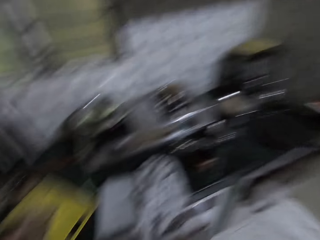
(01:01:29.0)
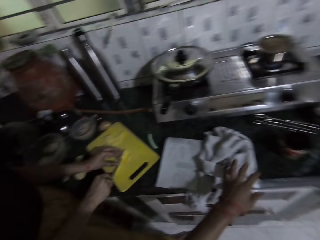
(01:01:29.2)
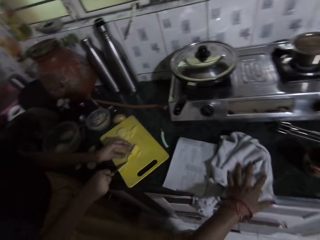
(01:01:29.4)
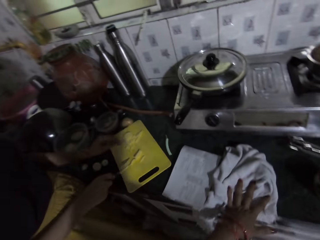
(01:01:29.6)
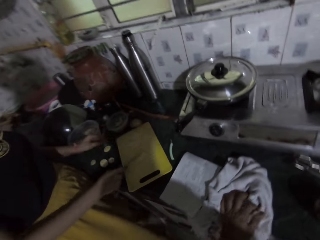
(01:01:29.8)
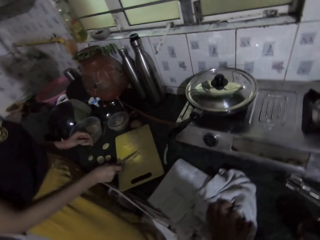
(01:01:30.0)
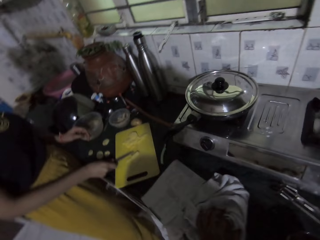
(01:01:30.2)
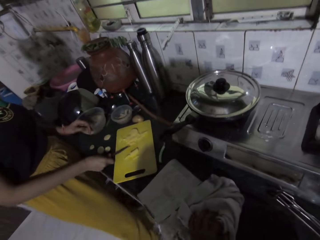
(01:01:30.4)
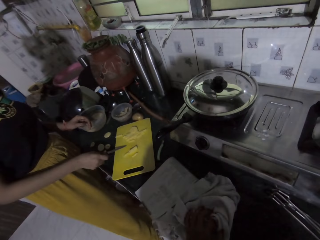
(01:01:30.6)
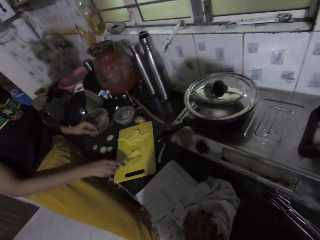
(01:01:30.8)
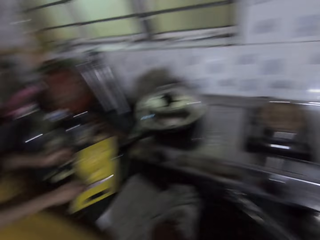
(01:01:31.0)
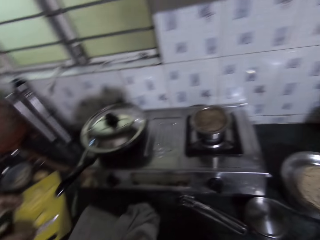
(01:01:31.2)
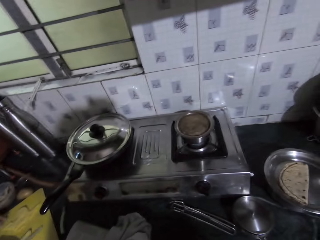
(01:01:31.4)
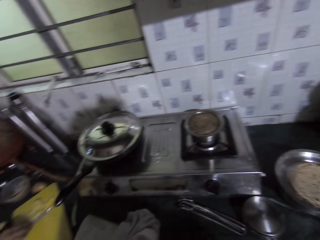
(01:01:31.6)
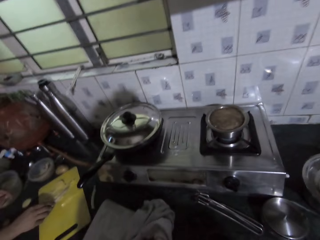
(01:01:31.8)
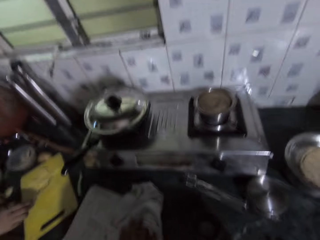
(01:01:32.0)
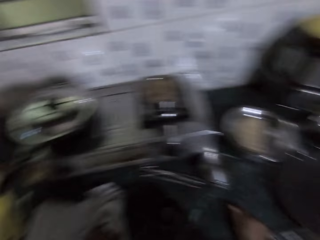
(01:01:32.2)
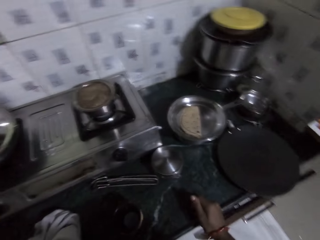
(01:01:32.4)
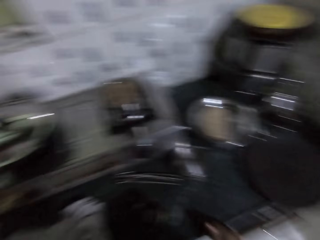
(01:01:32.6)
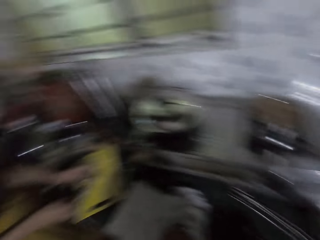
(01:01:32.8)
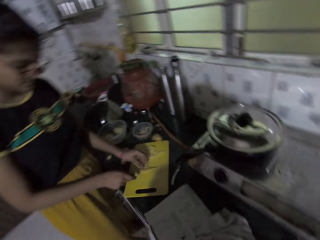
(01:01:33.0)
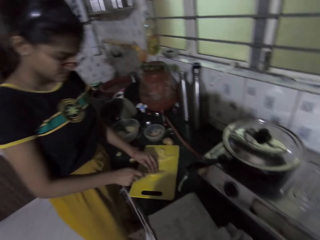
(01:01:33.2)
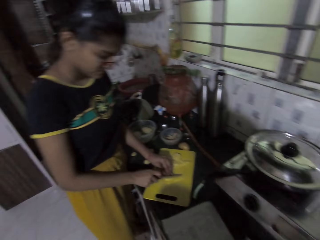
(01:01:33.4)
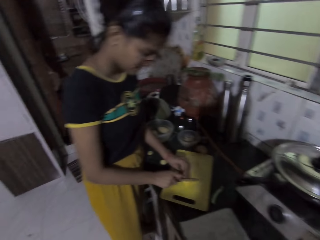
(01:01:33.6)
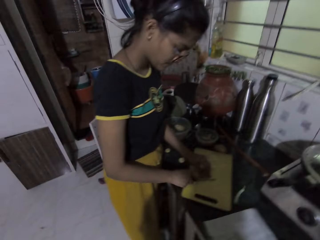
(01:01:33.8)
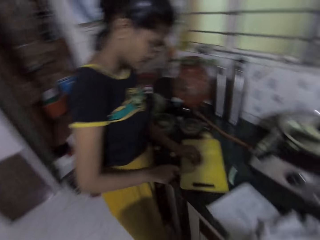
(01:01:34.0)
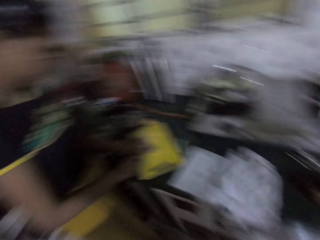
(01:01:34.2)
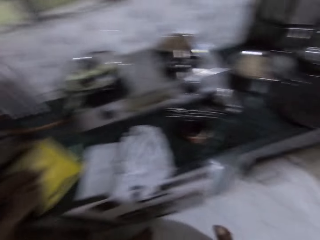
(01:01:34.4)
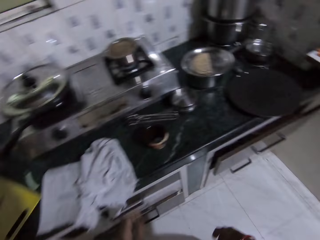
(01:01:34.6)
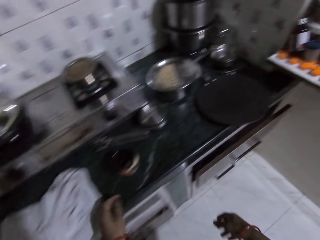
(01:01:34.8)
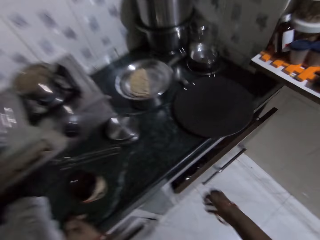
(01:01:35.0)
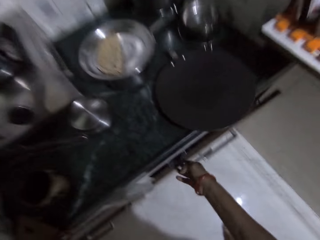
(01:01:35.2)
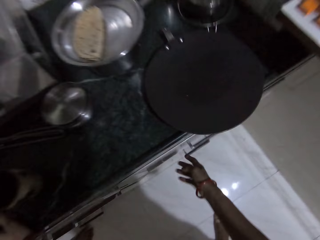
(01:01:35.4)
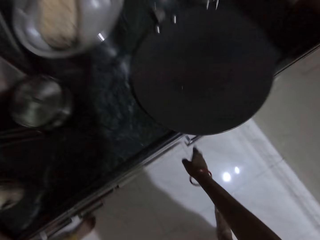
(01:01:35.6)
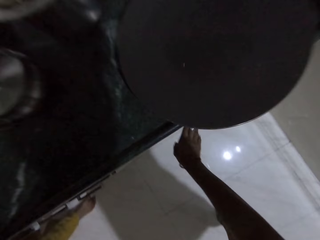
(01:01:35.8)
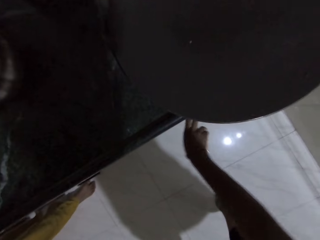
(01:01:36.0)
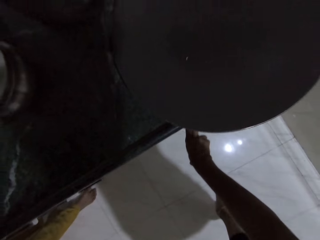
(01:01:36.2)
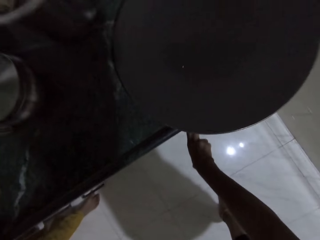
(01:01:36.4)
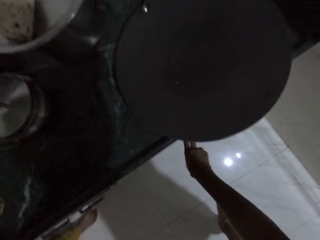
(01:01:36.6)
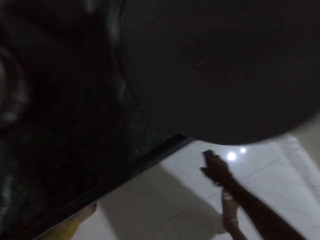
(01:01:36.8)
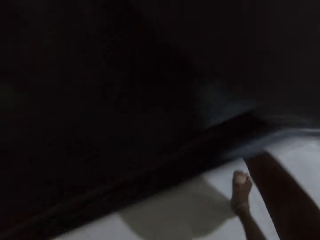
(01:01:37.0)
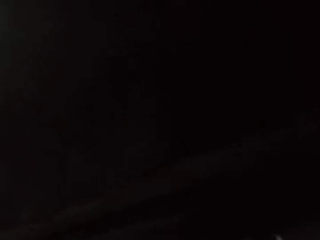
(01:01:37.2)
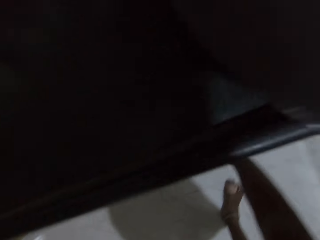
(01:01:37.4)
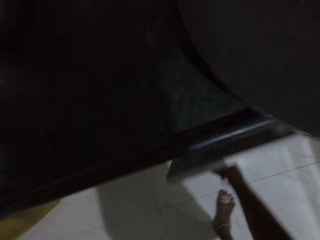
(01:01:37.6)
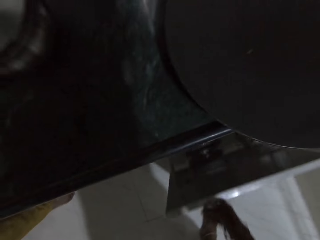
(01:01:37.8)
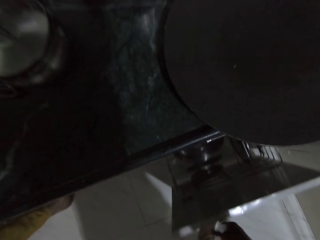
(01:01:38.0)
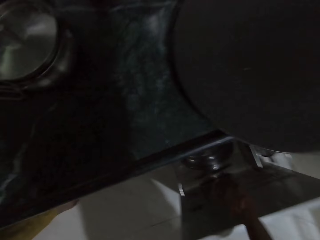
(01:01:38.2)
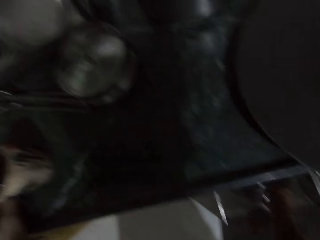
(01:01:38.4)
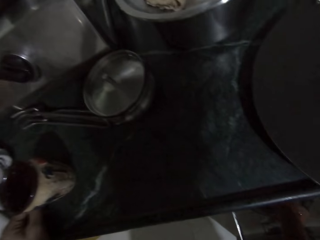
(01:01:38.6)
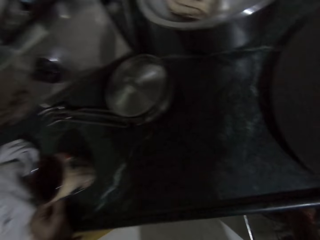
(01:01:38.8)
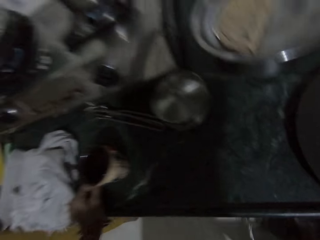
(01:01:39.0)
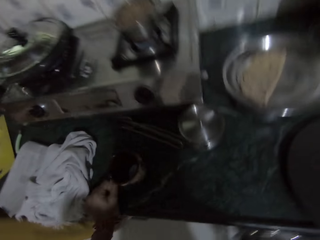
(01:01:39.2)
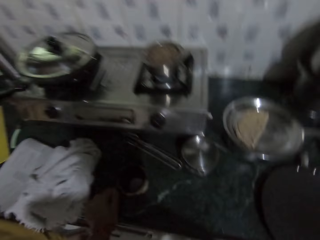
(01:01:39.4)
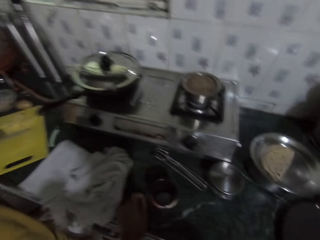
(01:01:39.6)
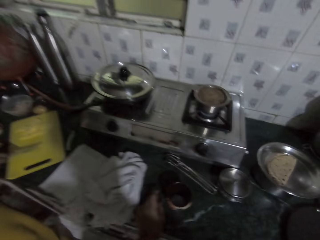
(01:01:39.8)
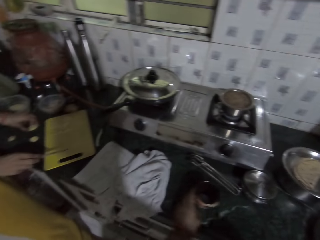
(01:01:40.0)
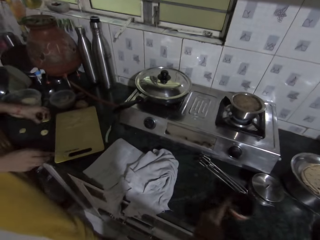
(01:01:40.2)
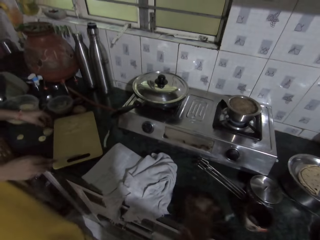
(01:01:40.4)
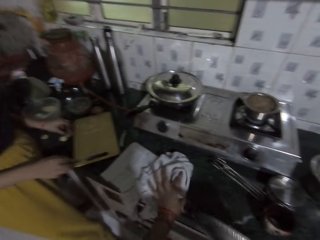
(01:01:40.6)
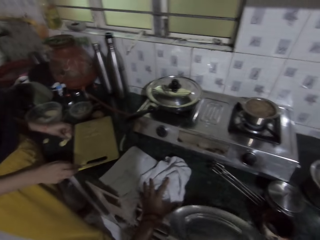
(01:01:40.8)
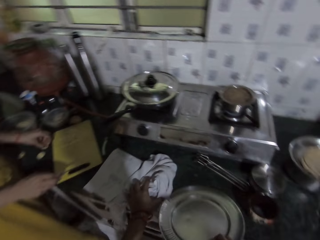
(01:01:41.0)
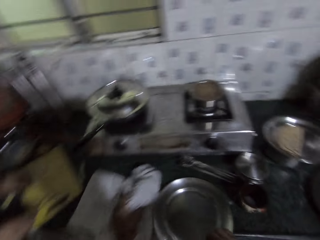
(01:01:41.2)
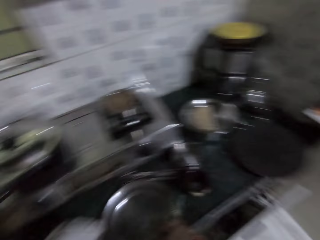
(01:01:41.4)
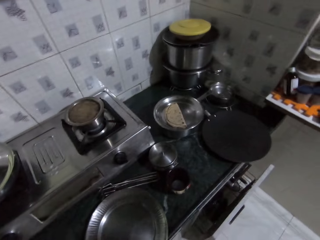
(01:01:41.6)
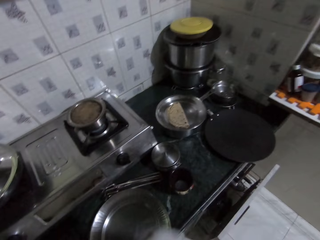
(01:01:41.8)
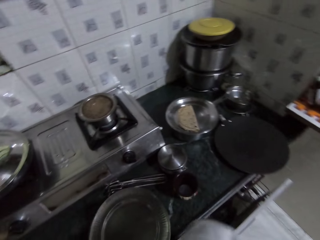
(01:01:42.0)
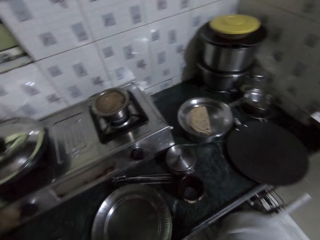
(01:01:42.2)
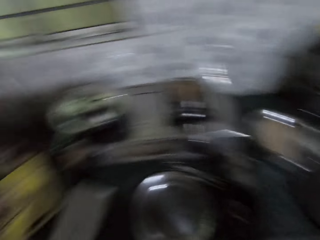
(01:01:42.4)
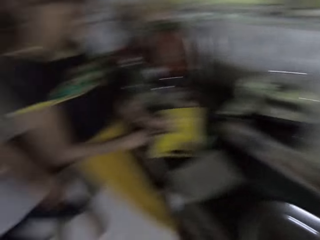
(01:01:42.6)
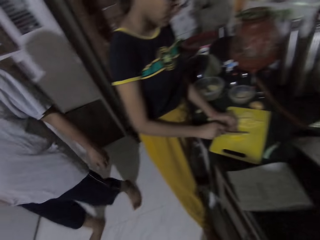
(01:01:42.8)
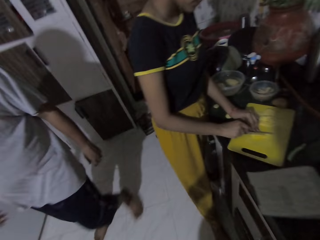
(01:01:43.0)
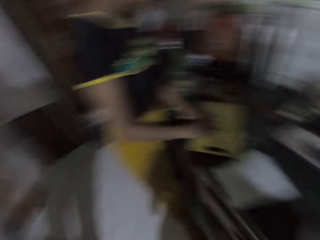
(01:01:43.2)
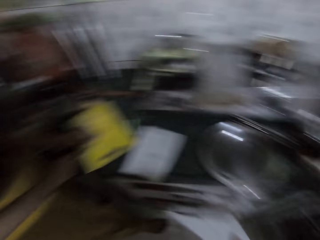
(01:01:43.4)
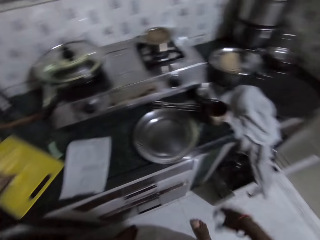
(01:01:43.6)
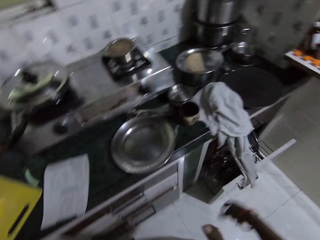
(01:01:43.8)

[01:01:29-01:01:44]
The camera wearer touches the piece of cloth on the kitchen countertop with her left hand. She looks around. She puts her left hand on the kitchen countertop. She pulls out a drawer of a kitchen cabinet with her right hand. She holds a cup on the kitchen countertop with her left hand. She picks up a tray. She moves the cup on the kitchen countertop with her left hand. She moves the piece of cloth on the kitchen countertop with her left hand. She drops a plate on the kitchen countertop with her right hand. She looks around.

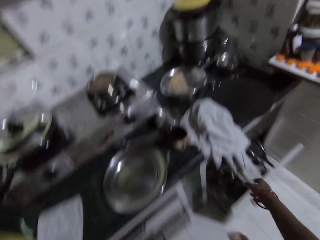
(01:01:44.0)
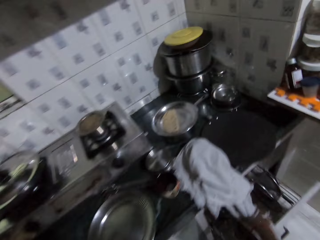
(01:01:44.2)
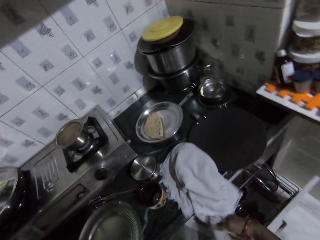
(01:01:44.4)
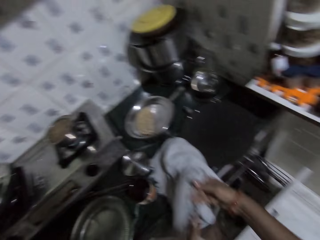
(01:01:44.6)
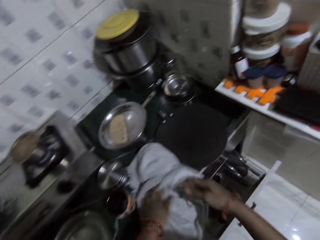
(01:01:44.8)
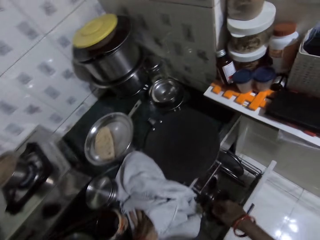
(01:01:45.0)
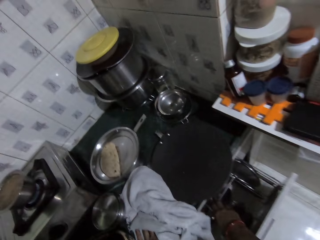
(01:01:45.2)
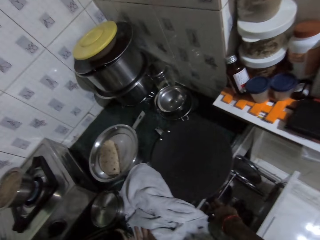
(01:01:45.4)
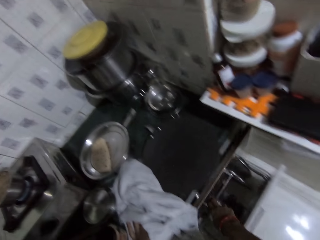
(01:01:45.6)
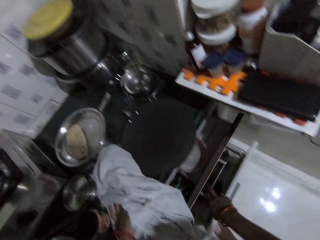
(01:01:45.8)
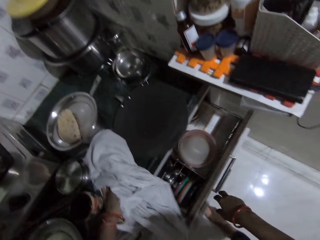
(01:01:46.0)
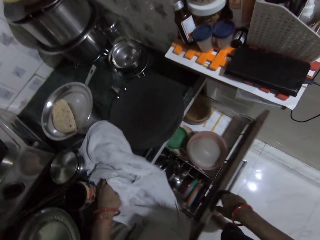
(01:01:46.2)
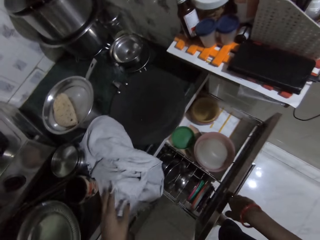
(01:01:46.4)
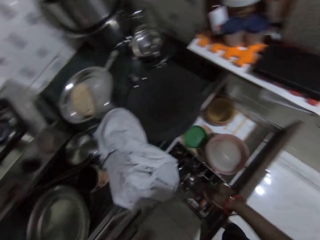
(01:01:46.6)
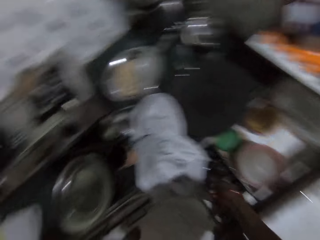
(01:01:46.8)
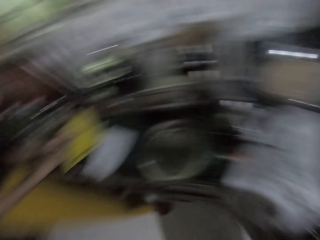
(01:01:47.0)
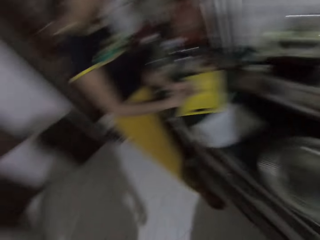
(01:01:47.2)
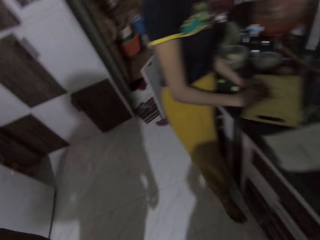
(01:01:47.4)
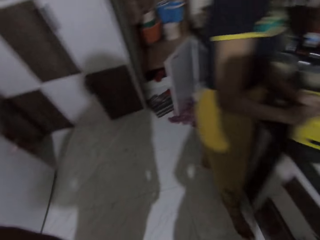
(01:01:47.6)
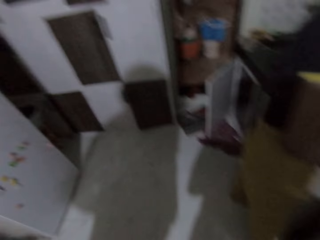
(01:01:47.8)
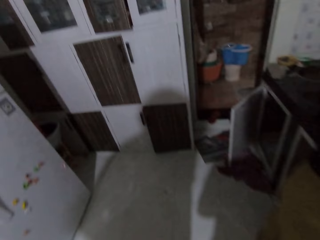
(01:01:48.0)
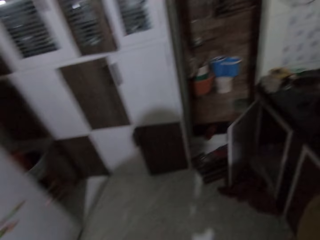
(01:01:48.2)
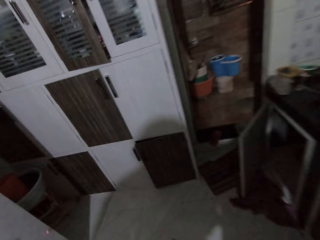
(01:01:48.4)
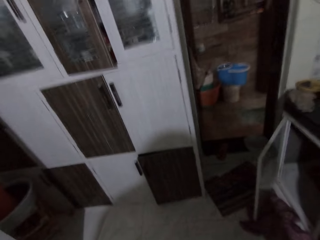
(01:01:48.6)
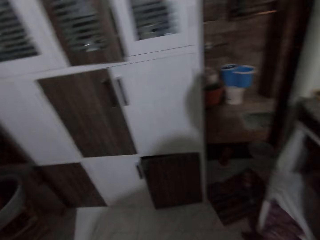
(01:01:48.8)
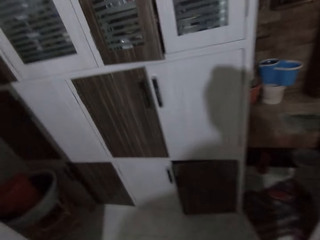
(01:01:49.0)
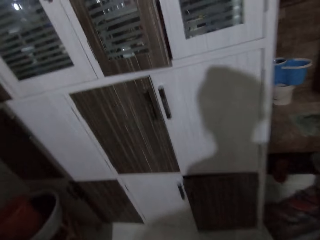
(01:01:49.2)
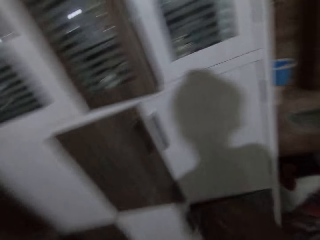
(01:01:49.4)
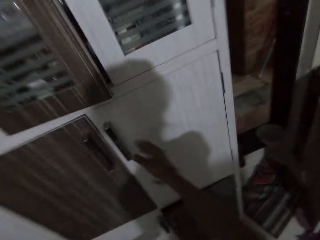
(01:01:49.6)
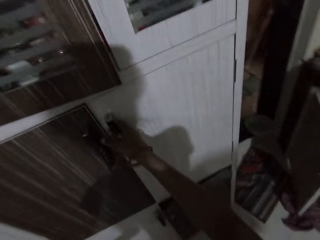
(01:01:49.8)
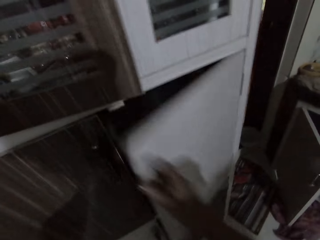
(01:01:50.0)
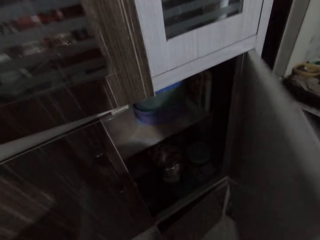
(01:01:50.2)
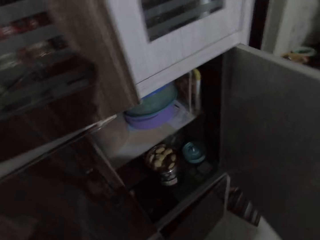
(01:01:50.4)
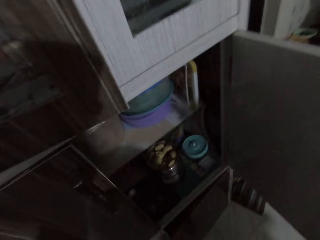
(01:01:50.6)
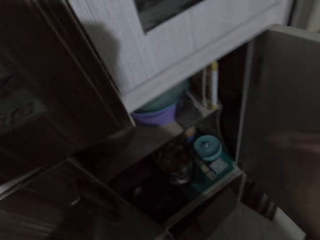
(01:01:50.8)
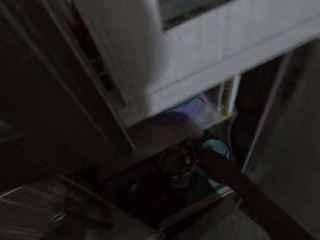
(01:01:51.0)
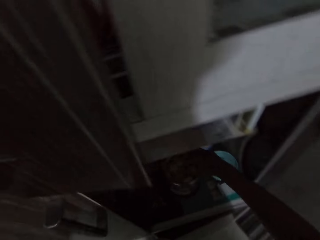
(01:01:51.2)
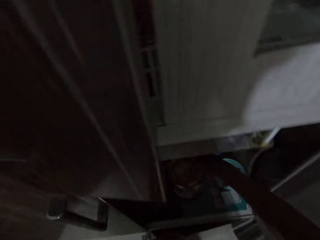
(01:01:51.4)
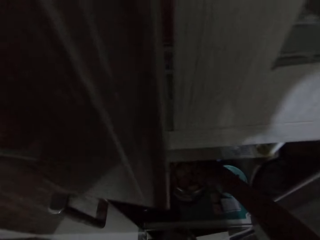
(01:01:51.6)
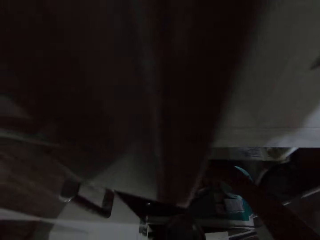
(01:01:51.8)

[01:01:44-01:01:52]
The camera wearer adjusts the piece of cloth on the kitchen countertop with her right hand. She adjusts the piece of cloth on the kitchen countertop with both hands. She pulls out a drawer of the kitchen cabinet with her right hand. She walks to a kitchen cabinet. She opens a door of the kitchen cabinet with her right hand. She collects a piece of cake from a can in the kitchen cabinet with her right hand.
